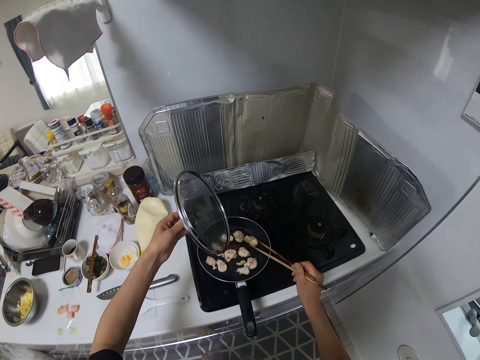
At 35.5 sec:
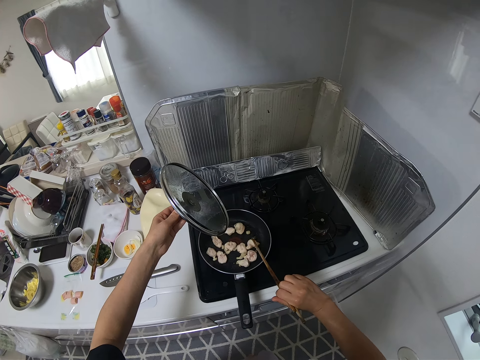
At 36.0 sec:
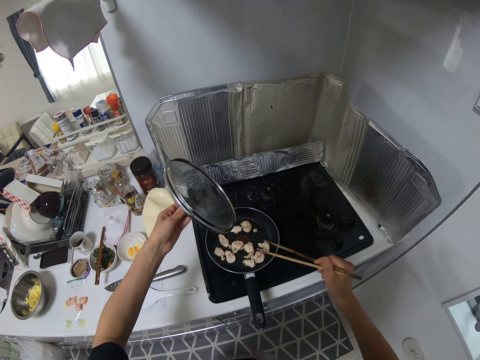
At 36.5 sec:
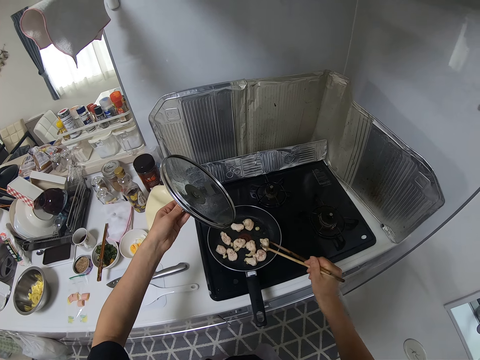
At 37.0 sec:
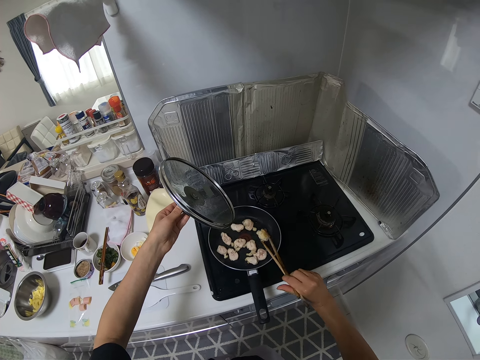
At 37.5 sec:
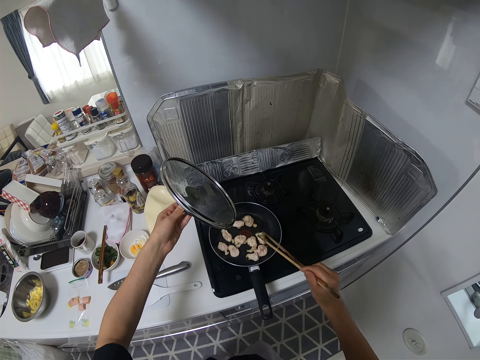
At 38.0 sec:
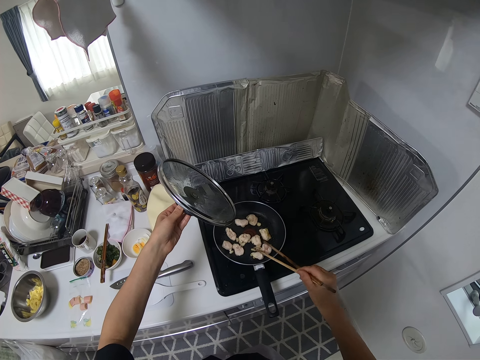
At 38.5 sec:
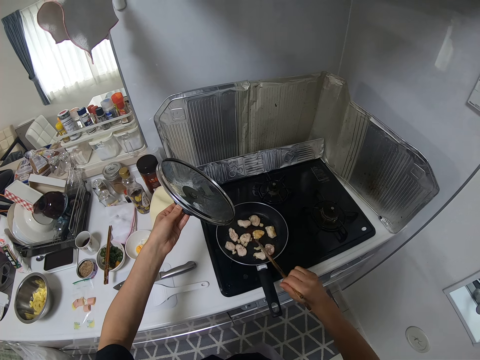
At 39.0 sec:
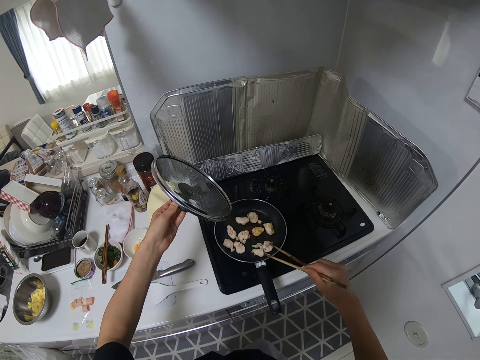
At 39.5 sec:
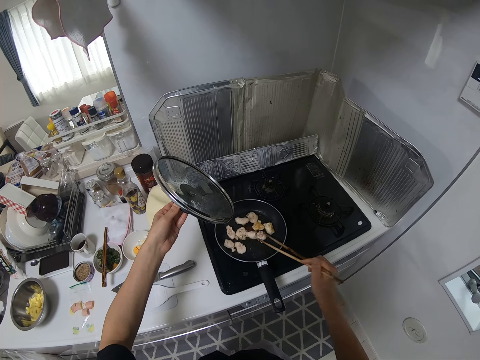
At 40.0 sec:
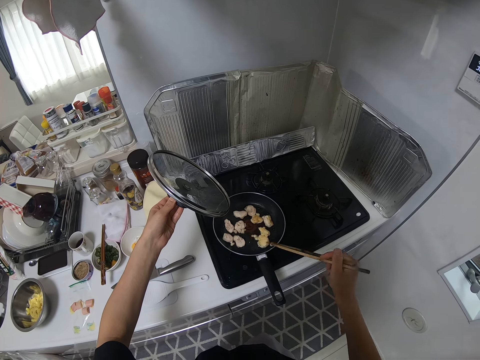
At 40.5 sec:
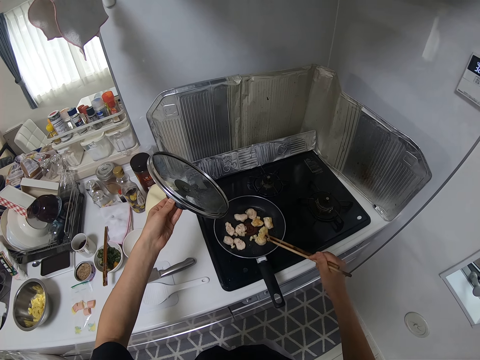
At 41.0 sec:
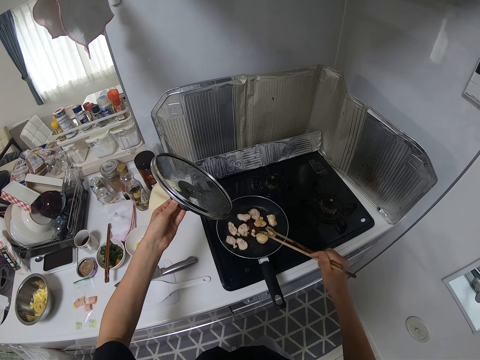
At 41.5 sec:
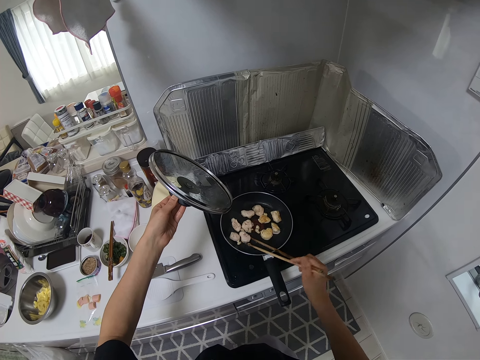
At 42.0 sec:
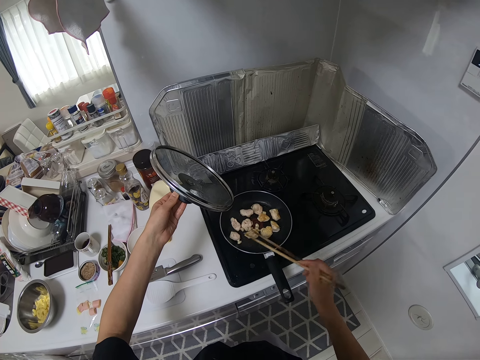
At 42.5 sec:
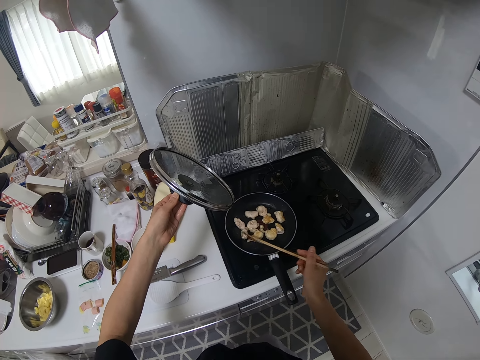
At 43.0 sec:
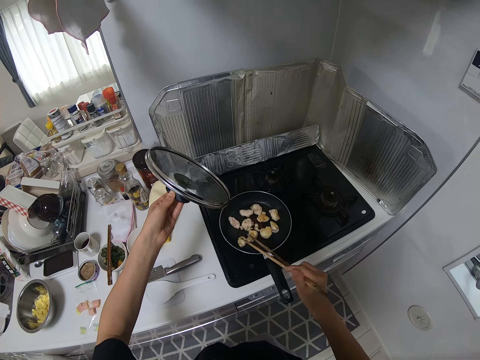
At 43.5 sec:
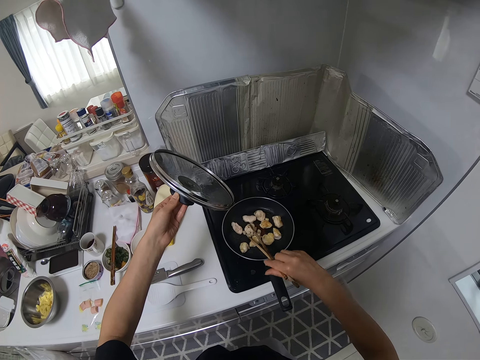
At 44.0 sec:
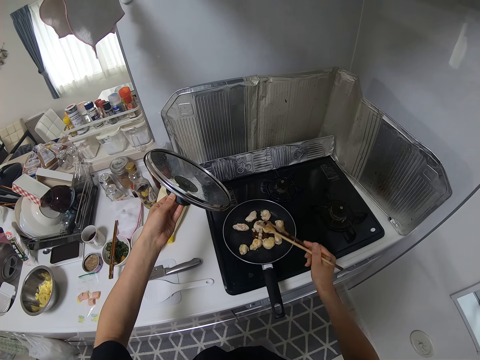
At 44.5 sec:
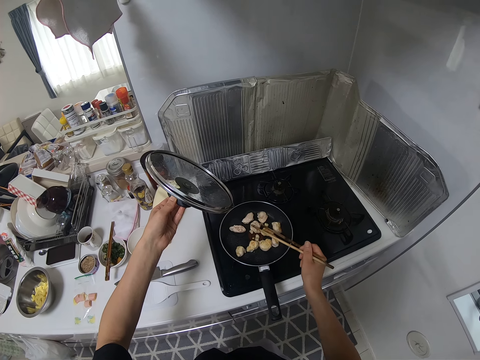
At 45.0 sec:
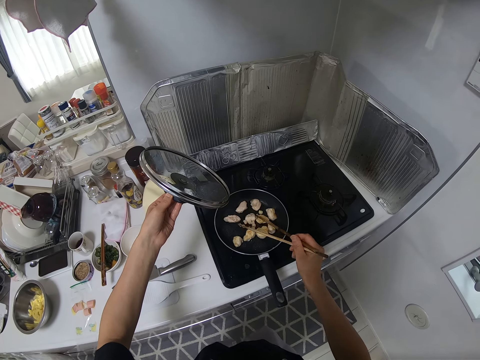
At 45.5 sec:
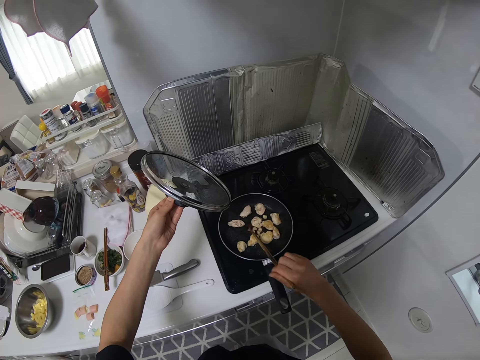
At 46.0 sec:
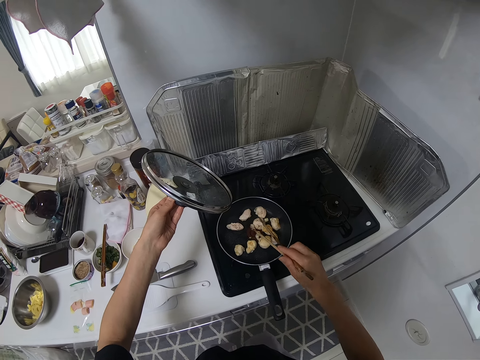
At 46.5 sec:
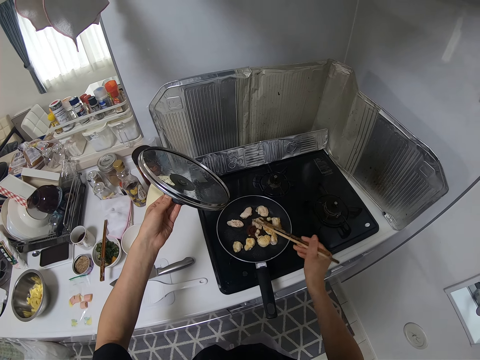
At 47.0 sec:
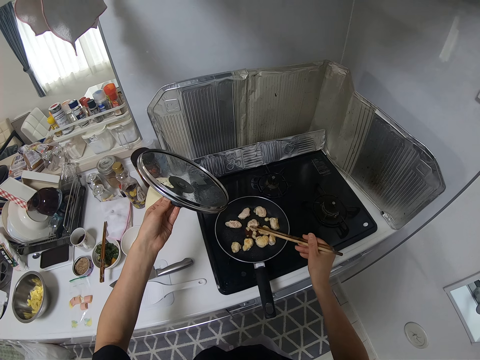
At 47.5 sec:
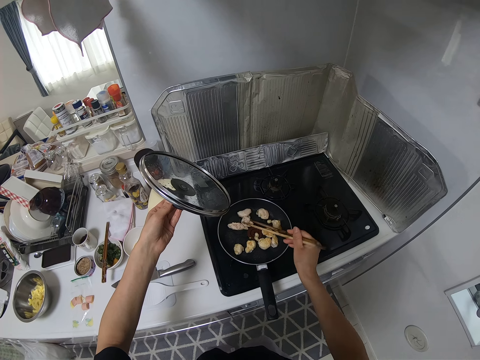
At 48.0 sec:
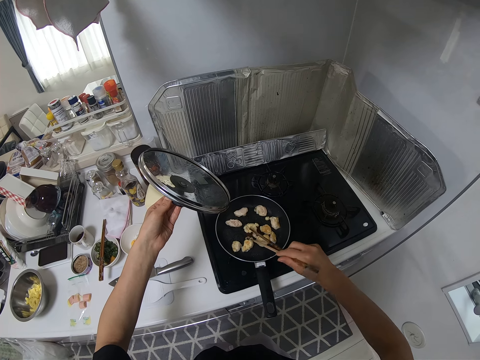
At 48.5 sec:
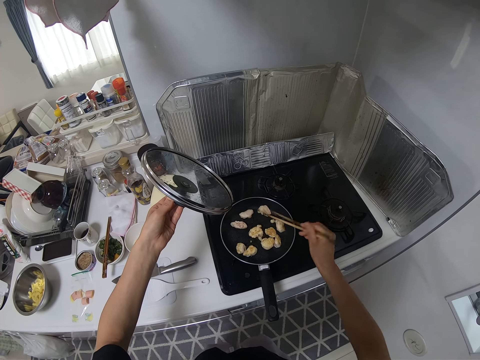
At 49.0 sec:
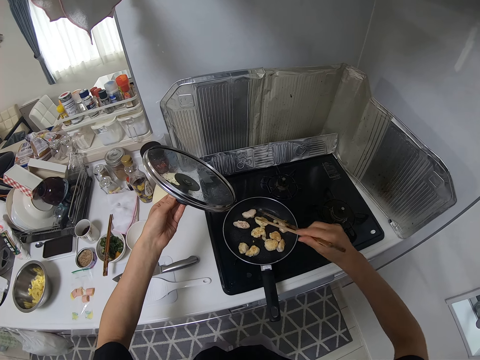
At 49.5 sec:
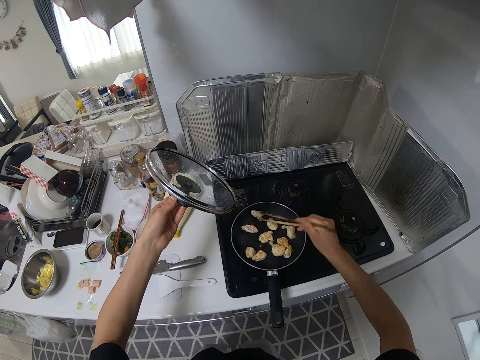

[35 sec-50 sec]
The camera wearer holds the lid. They turn the shrimp over in the fry pan with the chopsticks.

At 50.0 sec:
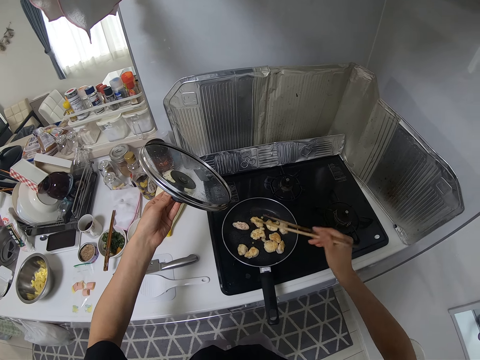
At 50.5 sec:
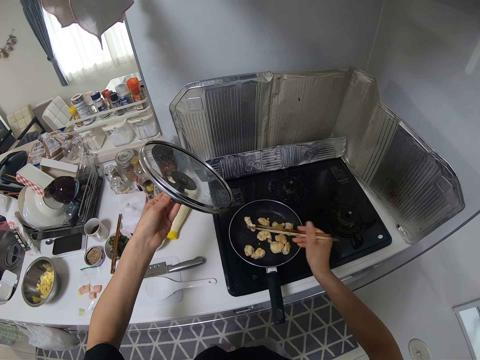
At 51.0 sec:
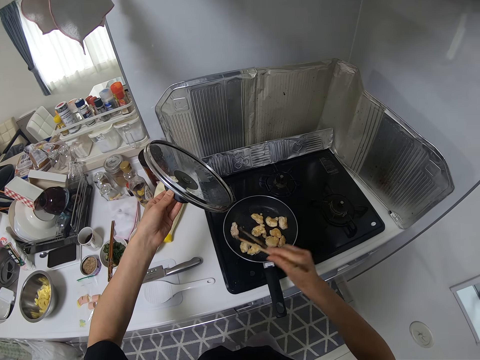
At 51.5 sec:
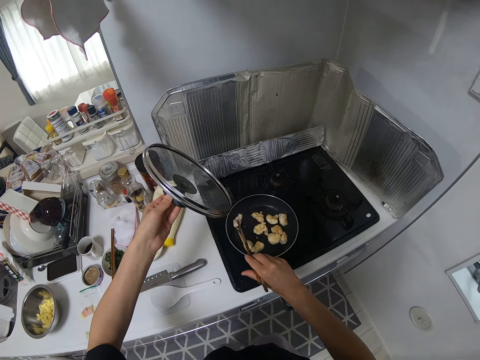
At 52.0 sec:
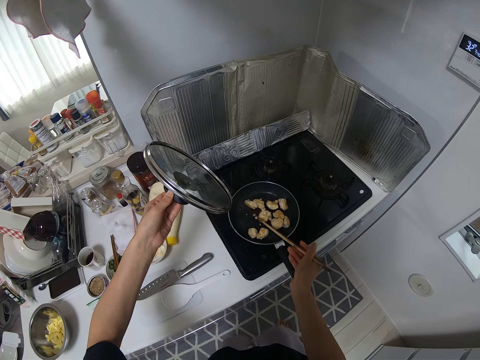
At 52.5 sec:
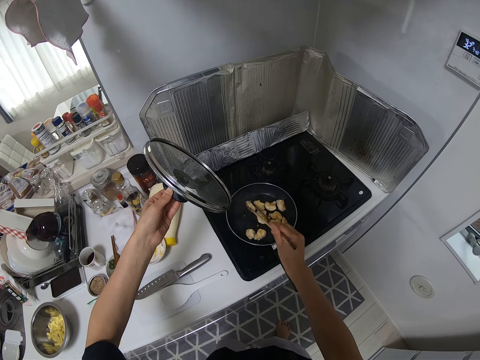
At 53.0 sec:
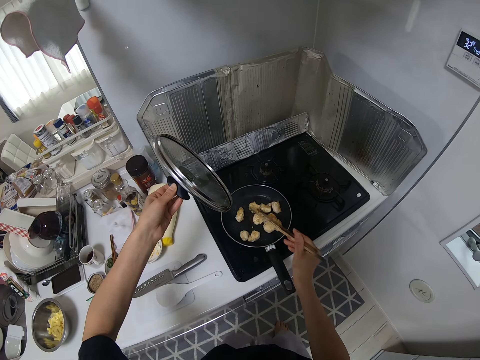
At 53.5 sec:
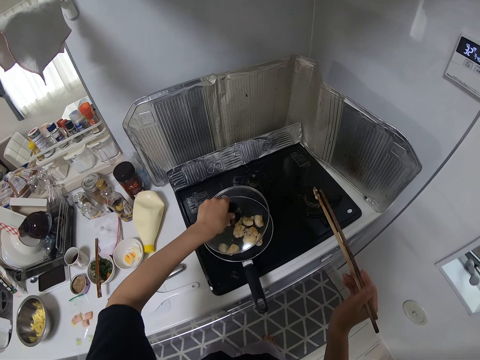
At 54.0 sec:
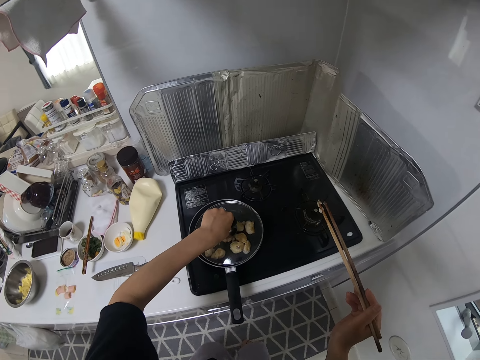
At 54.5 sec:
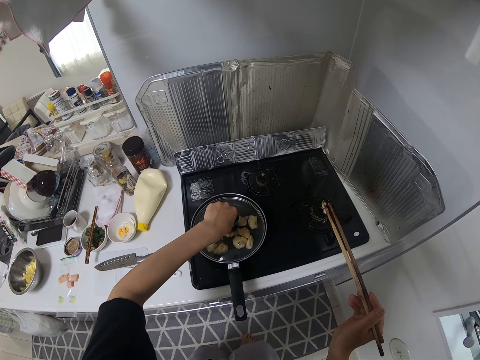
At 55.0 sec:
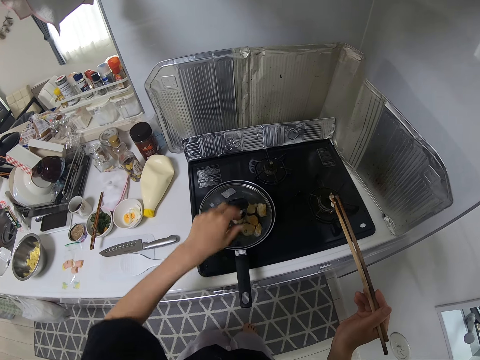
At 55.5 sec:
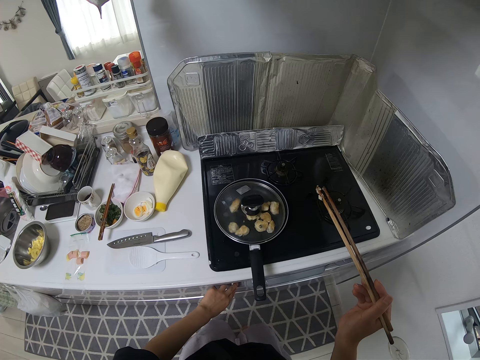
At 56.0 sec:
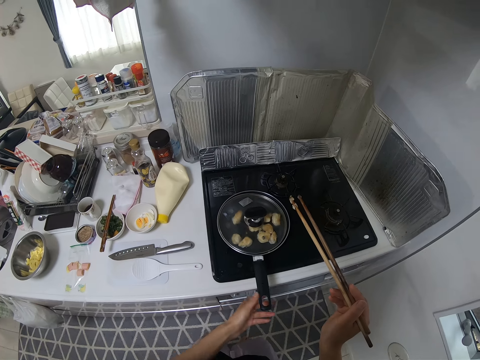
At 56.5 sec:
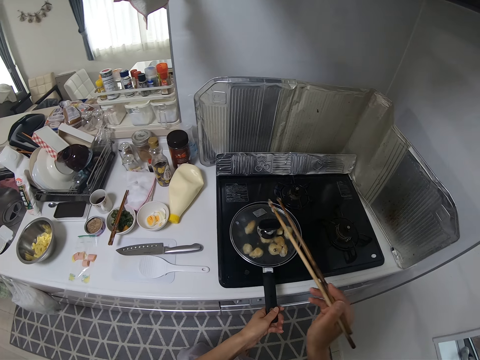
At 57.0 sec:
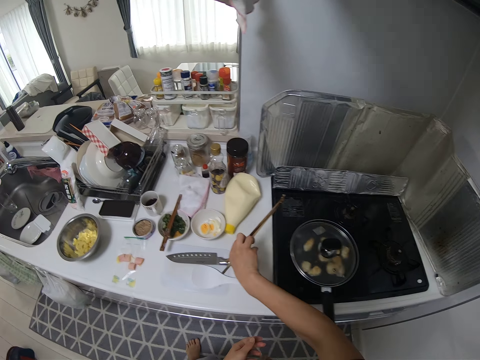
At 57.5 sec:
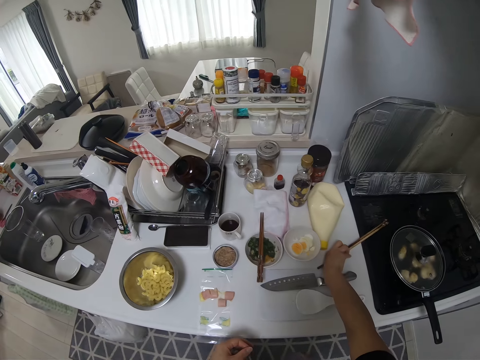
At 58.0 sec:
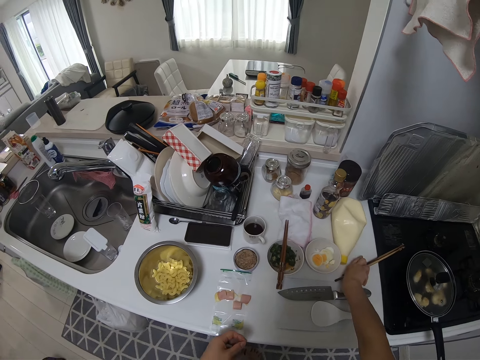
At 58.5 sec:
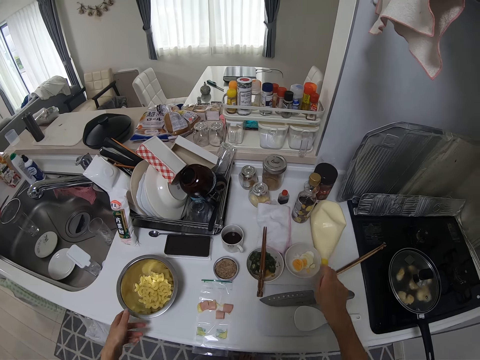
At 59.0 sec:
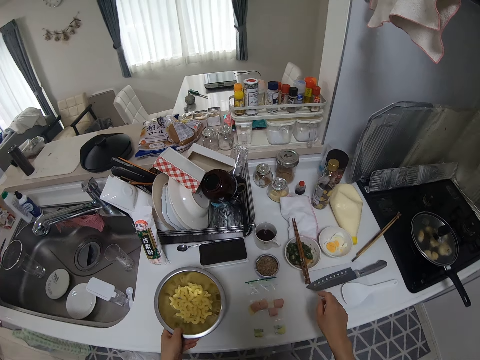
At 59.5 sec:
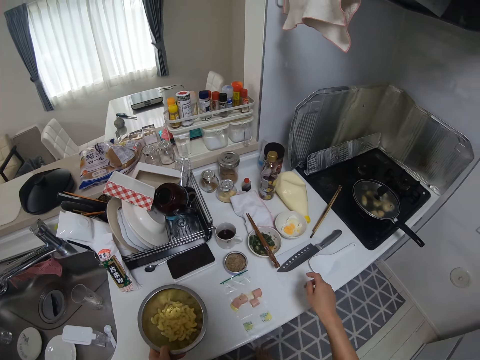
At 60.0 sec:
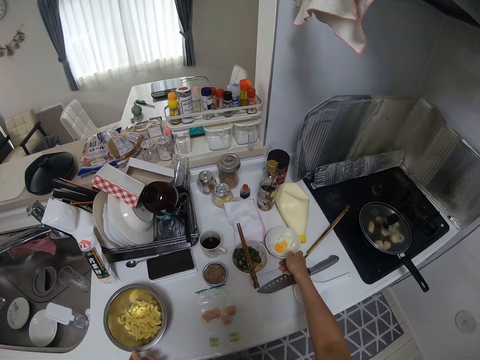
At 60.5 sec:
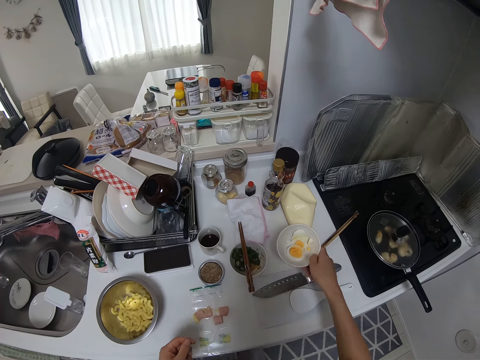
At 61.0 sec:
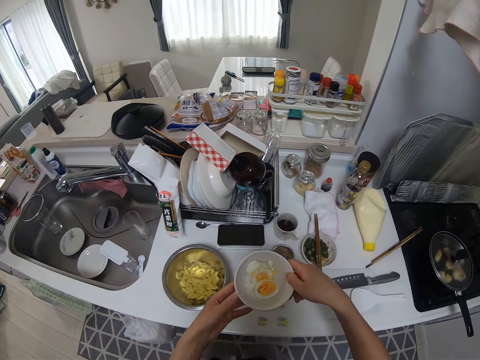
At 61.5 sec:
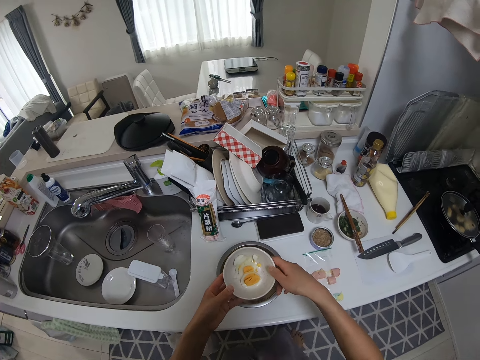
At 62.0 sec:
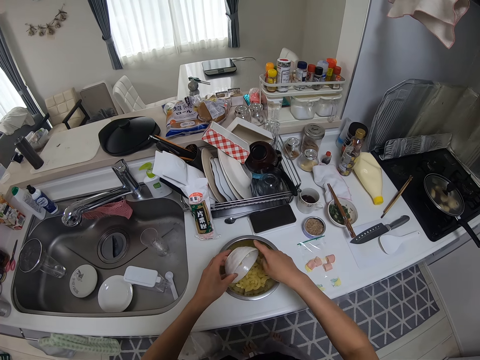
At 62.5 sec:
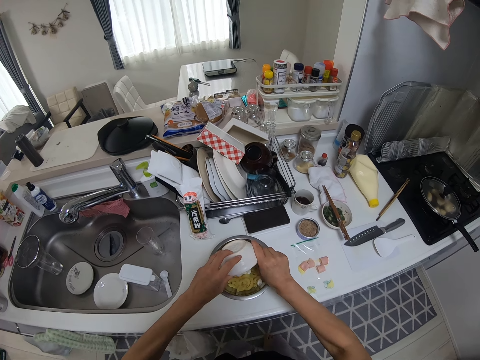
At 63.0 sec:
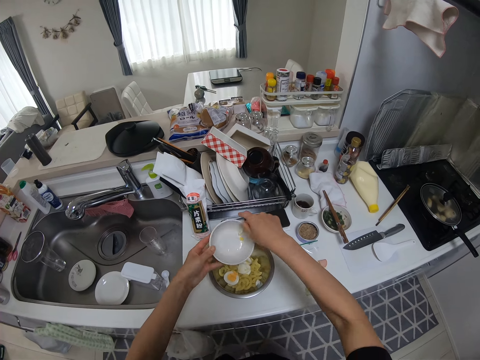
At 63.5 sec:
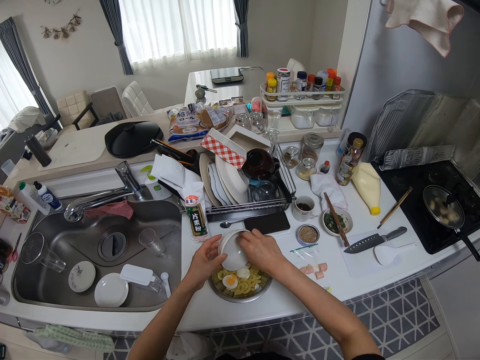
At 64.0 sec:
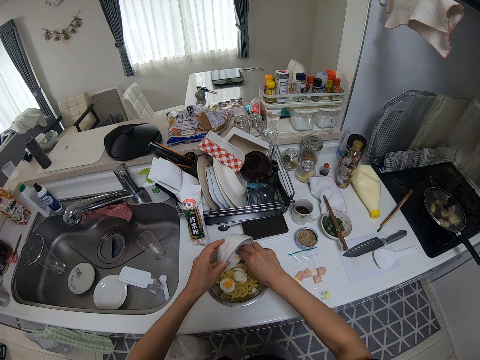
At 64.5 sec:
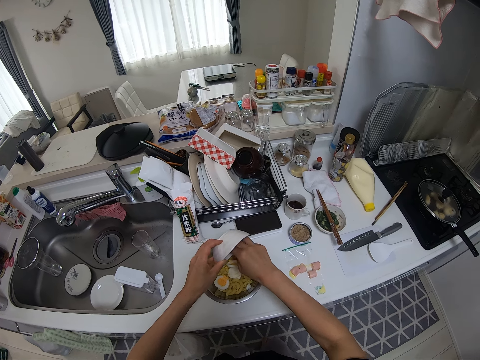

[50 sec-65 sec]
The camera wearer covers the fry pan. He regulates heat in his electric cooker. He places the chopsticks on a surface. He holds the pot. He shakes the bowl of macaroni. He picks a bowl of boiled egg. He pours the egg into the bowl of macaroni.
